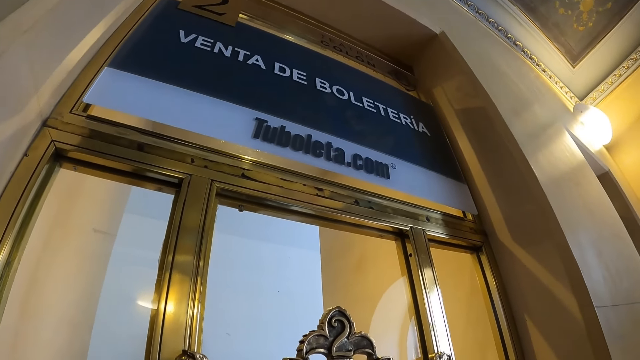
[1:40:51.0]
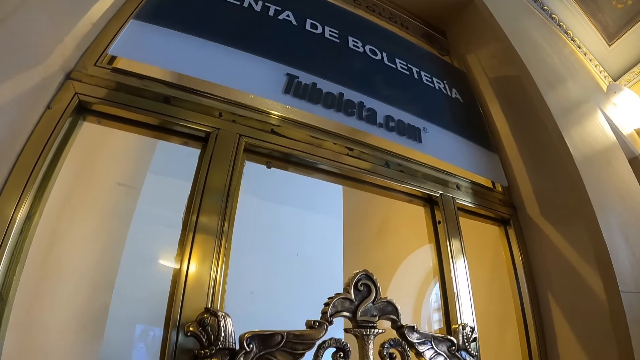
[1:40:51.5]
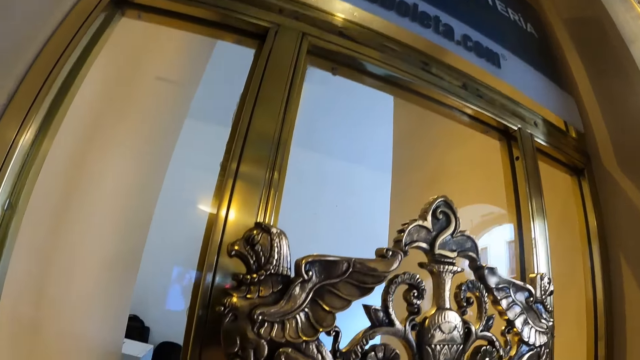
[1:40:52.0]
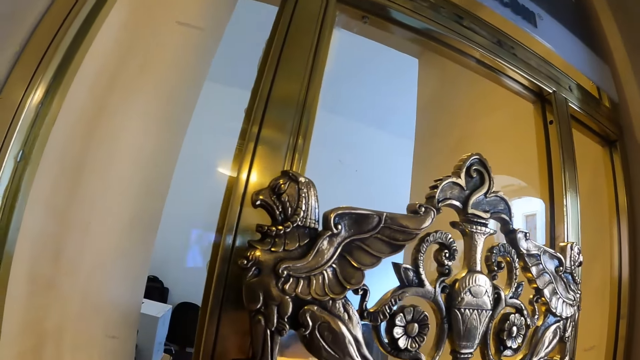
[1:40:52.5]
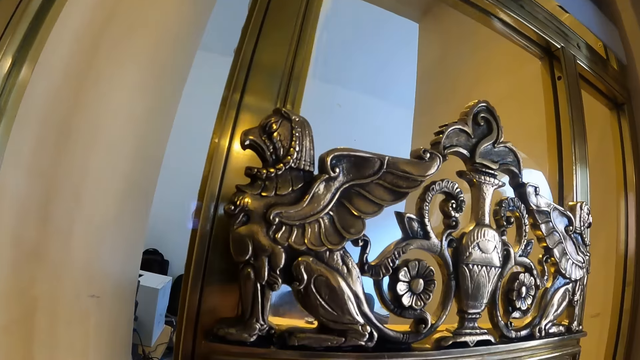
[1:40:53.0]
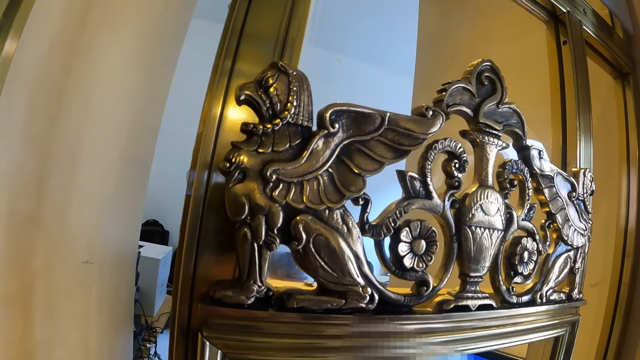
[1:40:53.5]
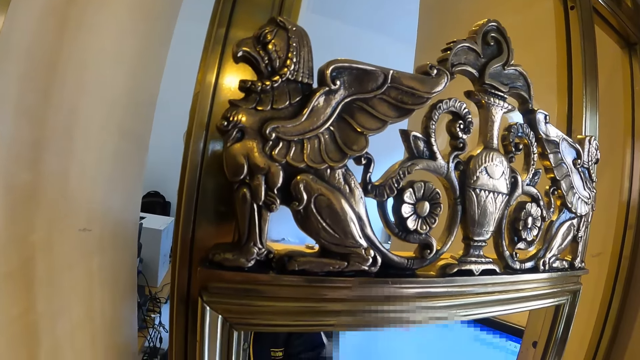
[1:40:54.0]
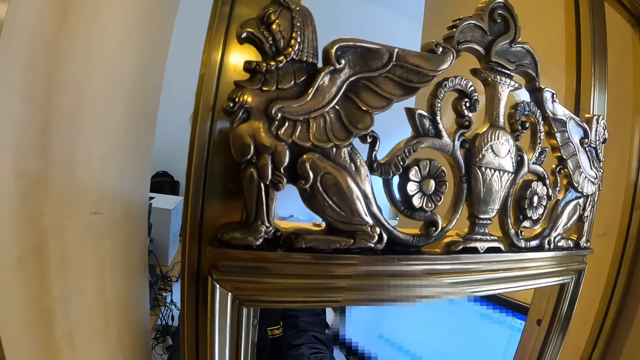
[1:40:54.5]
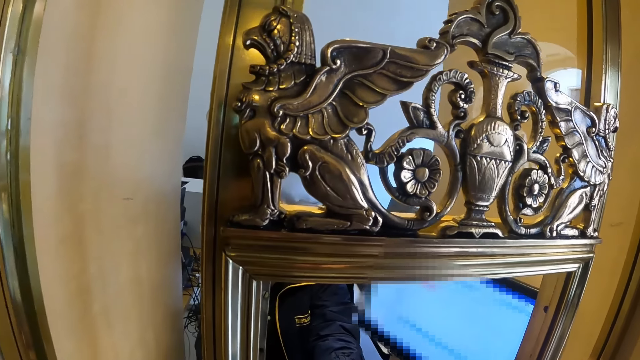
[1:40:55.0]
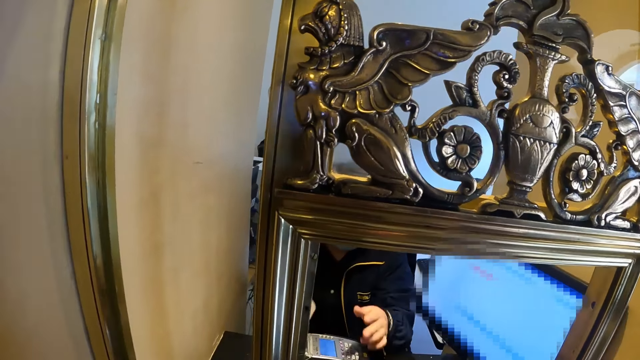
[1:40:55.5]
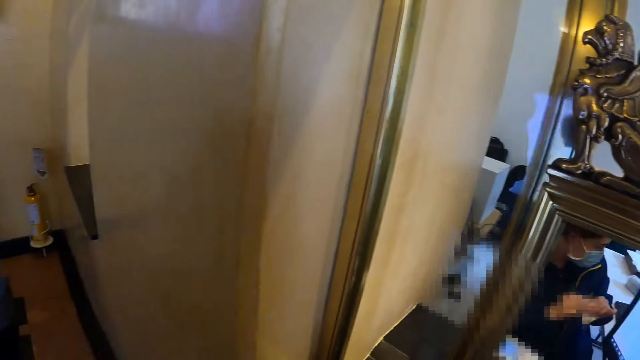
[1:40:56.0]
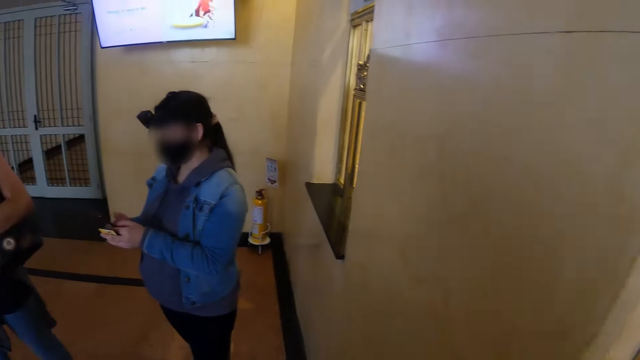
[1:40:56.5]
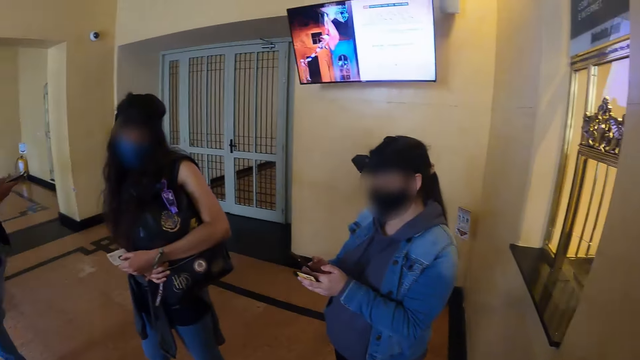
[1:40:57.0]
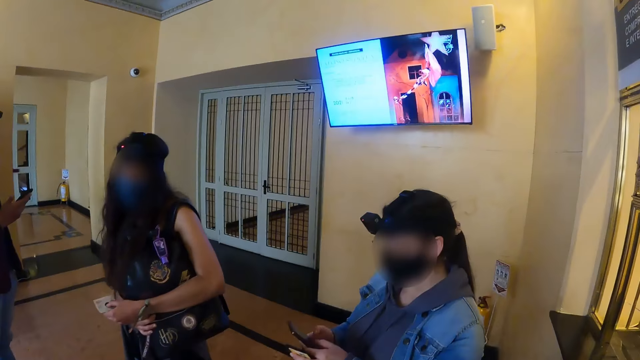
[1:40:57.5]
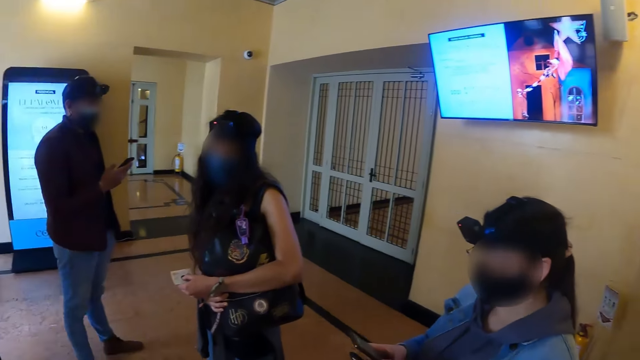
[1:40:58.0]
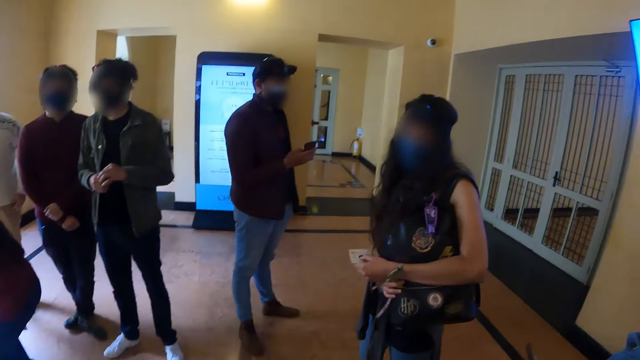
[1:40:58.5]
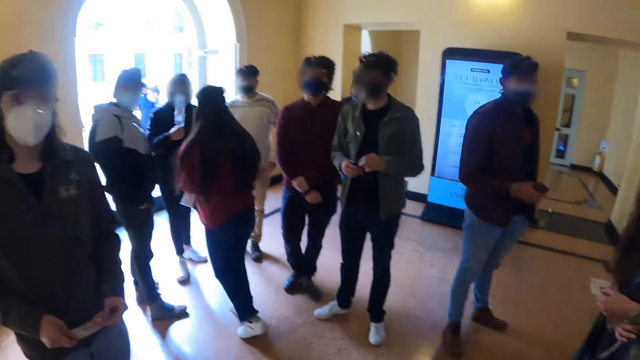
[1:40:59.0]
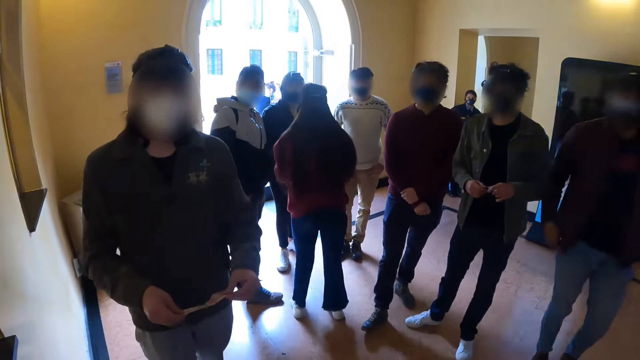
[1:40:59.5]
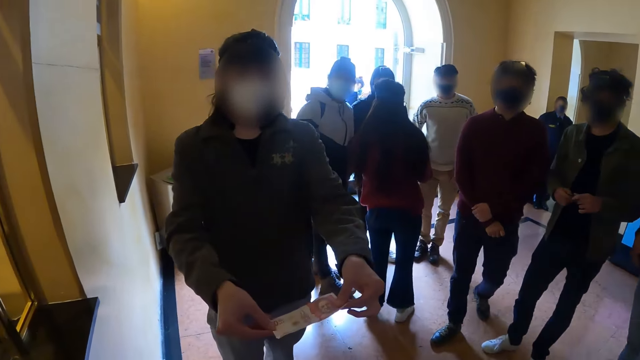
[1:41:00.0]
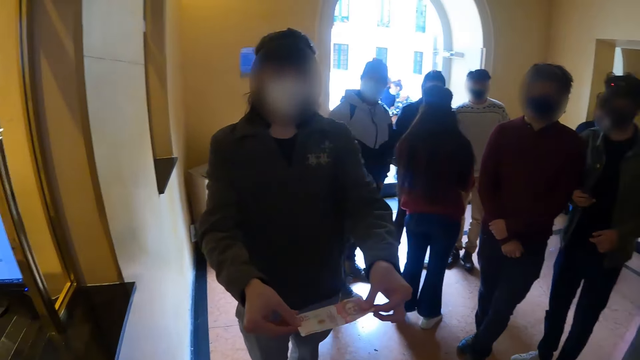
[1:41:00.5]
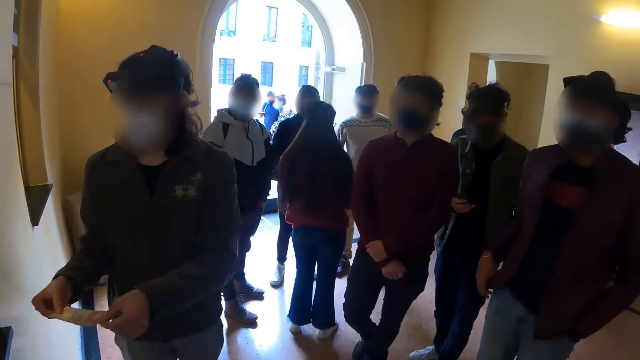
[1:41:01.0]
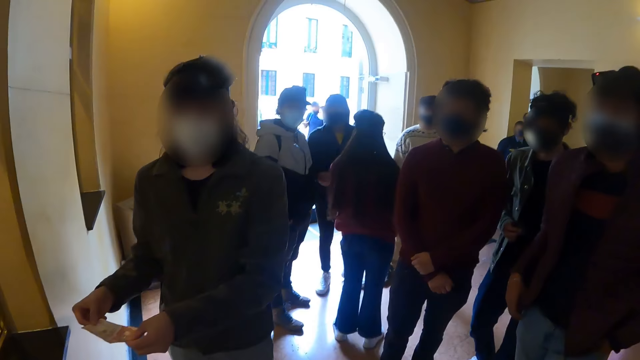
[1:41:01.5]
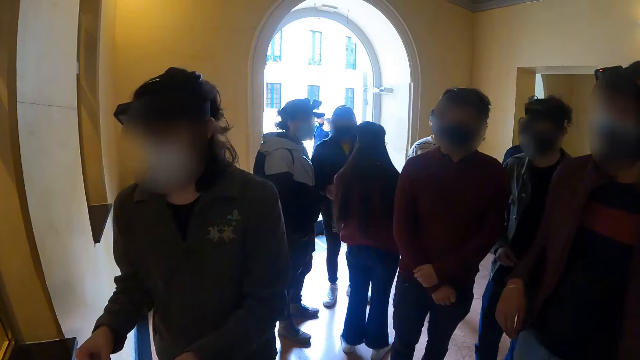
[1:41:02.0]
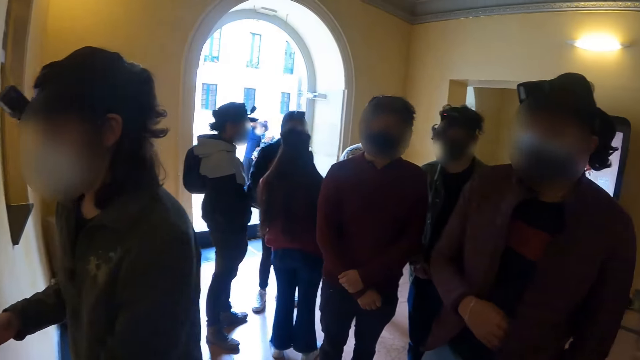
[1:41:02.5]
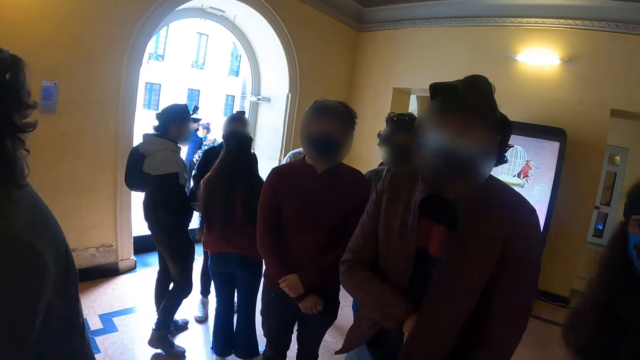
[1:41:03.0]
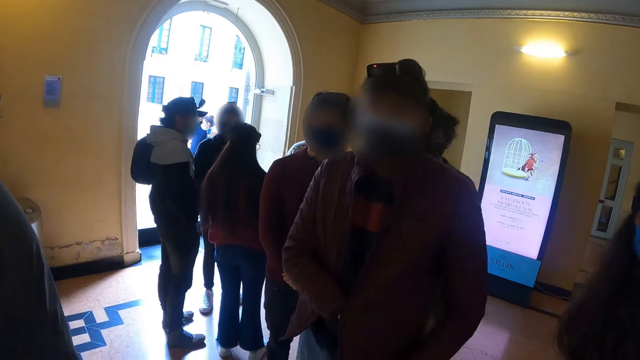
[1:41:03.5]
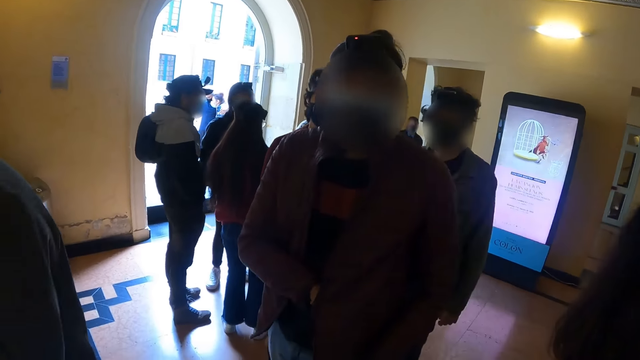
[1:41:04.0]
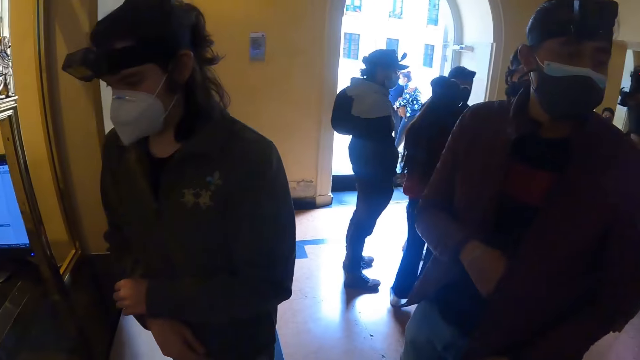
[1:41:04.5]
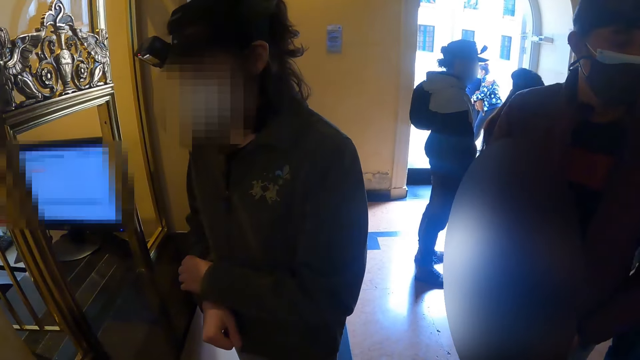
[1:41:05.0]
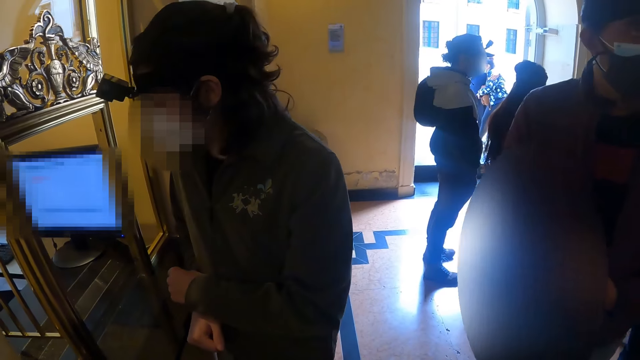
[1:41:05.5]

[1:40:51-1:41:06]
A person gives the camera wearer the credit card. Another person holds money and gives the first person the money.

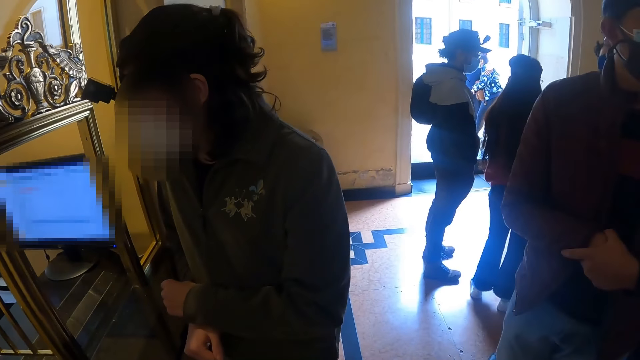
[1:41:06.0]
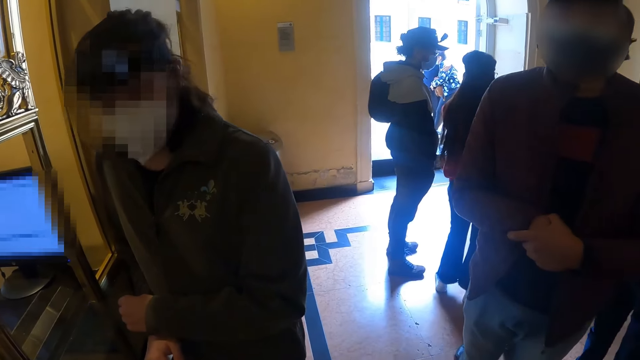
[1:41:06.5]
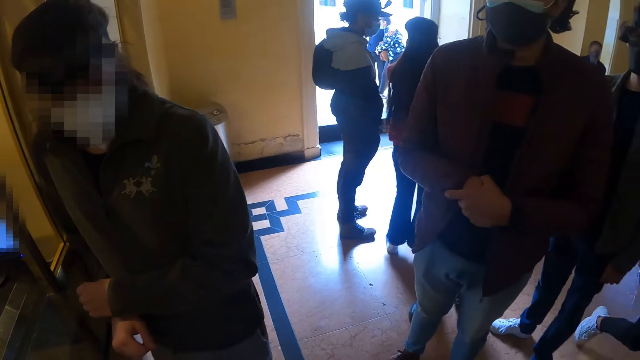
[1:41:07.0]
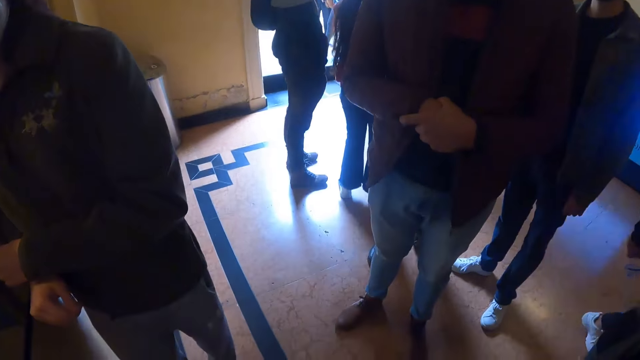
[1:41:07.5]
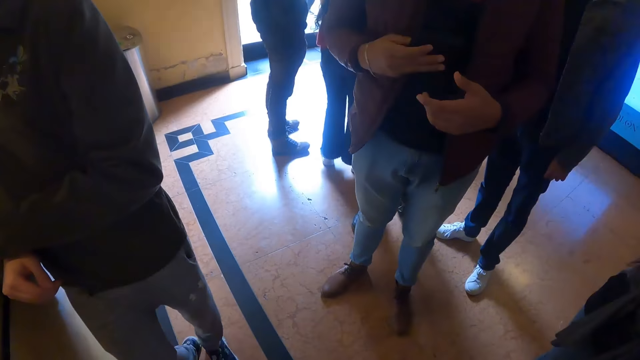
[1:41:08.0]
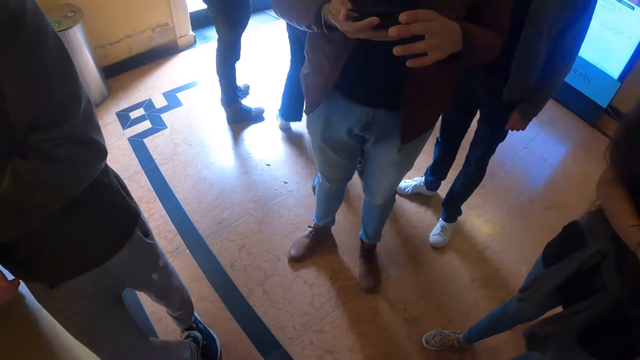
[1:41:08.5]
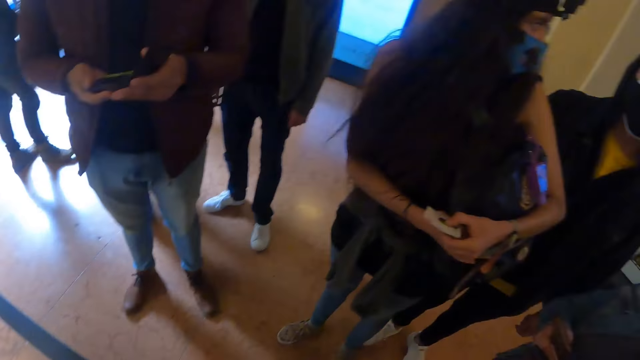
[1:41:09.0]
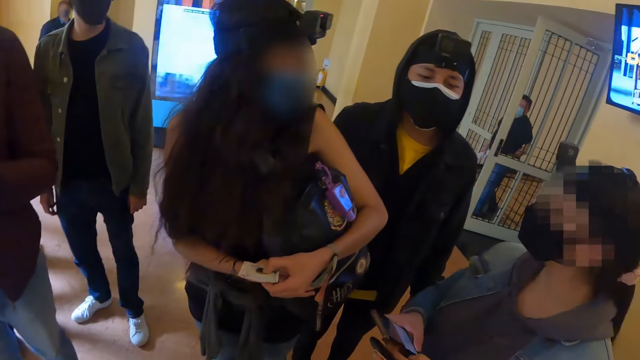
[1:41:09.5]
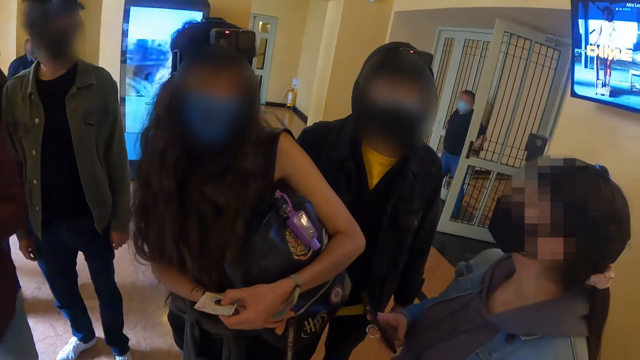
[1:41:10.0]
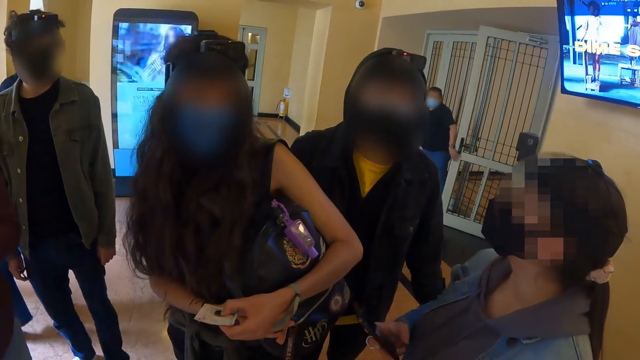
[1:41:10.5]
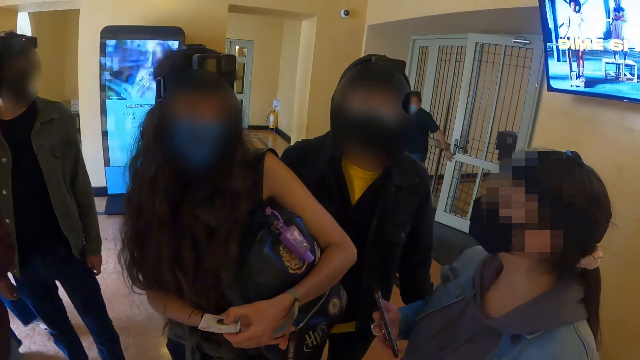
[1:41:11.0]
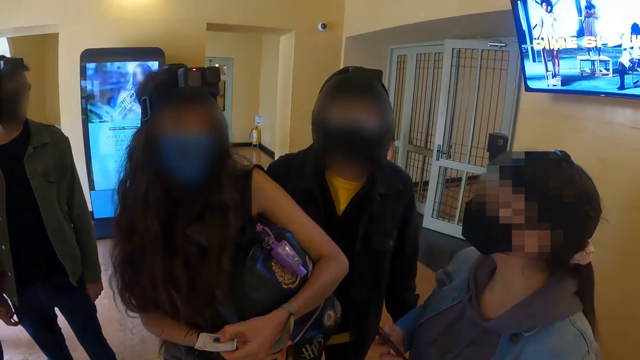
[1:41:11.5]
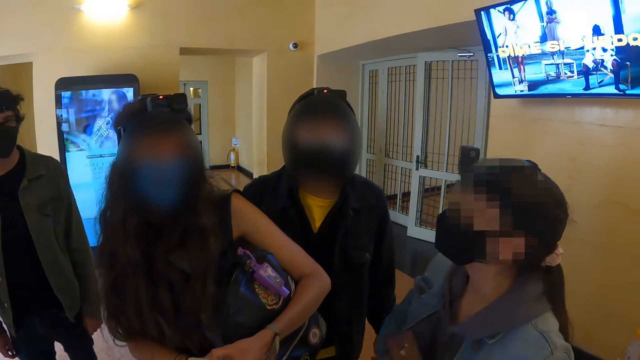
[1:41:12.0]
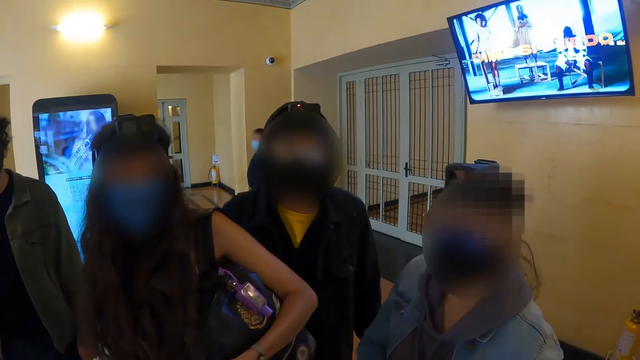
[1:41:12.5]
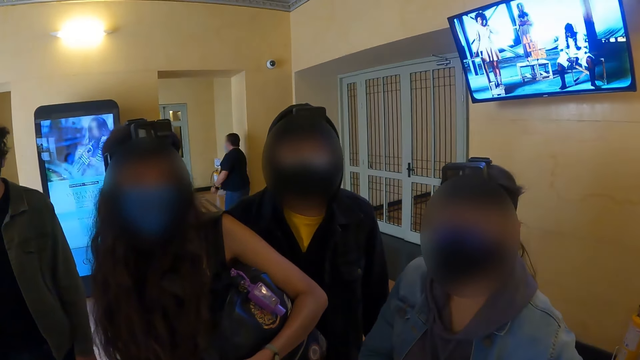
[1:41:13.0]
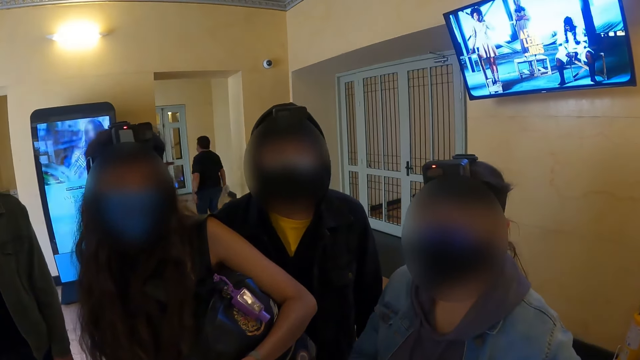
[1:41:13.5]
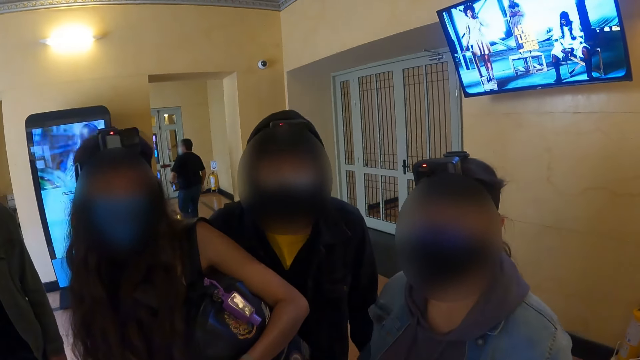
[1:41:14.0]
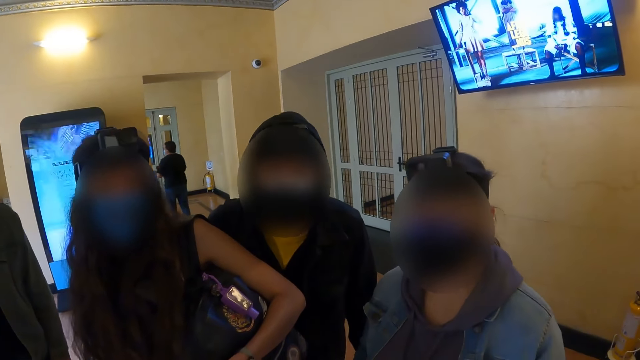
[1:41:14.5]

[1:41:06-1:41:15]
A man holds his phone. The camera wearer converses with a woman.
